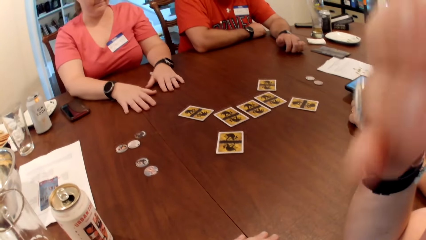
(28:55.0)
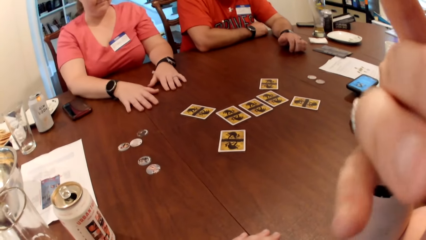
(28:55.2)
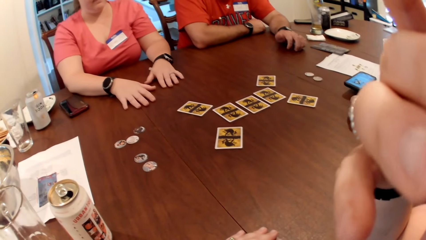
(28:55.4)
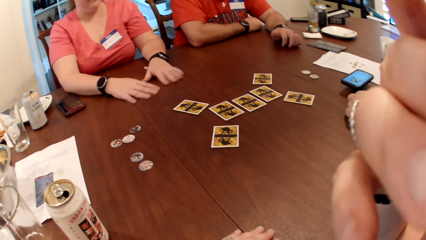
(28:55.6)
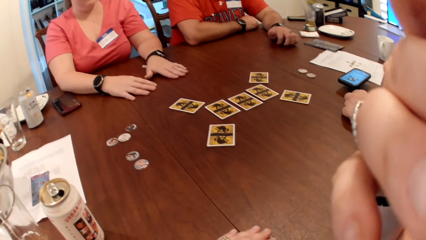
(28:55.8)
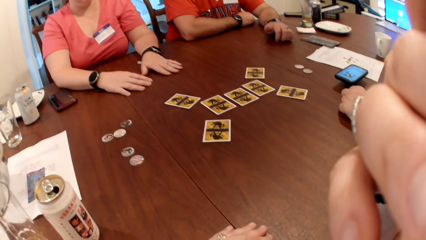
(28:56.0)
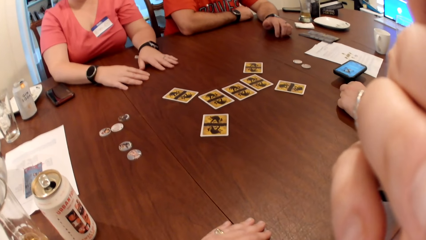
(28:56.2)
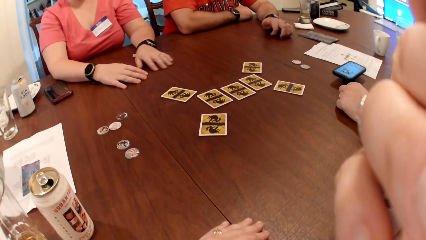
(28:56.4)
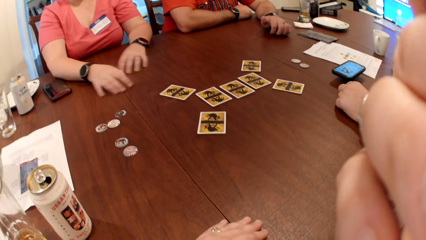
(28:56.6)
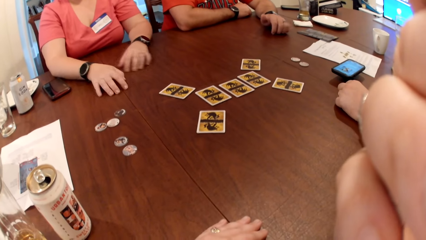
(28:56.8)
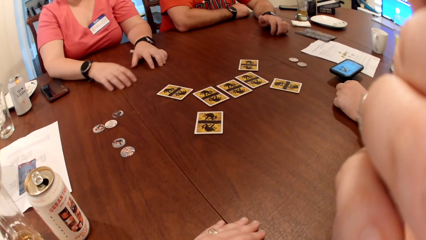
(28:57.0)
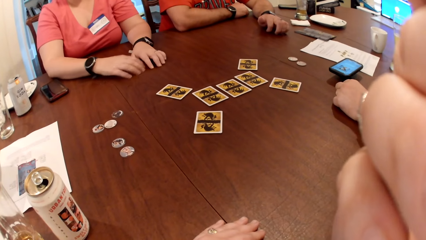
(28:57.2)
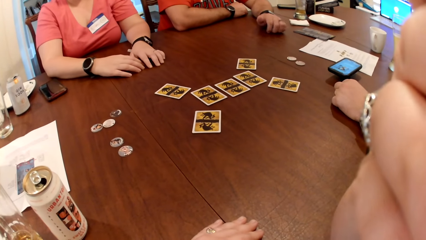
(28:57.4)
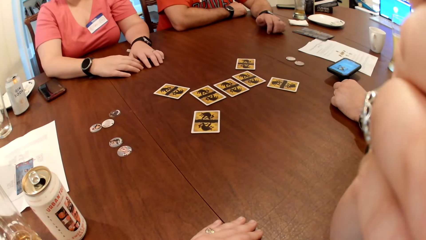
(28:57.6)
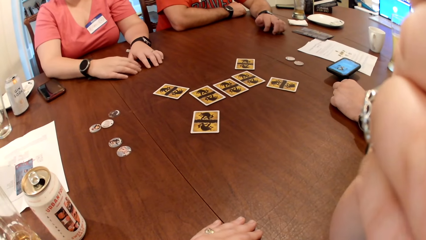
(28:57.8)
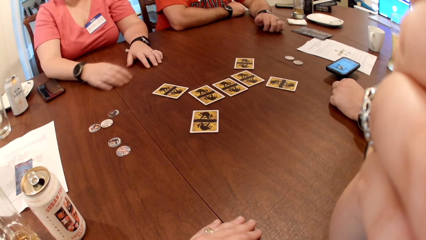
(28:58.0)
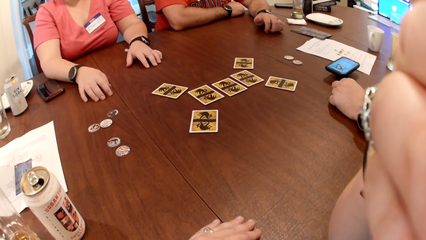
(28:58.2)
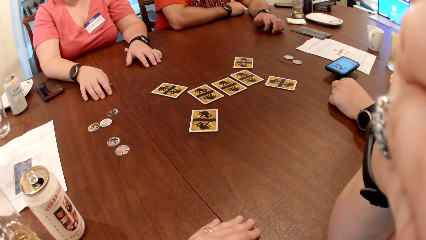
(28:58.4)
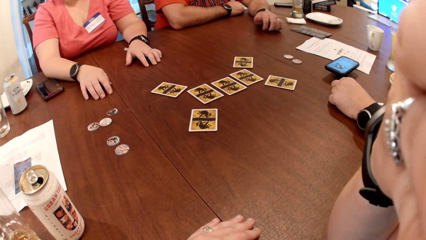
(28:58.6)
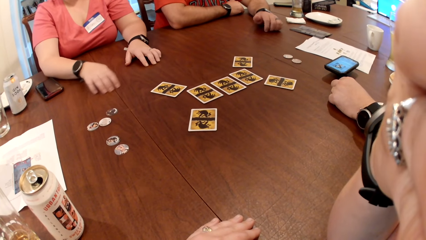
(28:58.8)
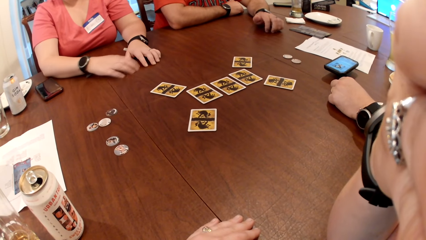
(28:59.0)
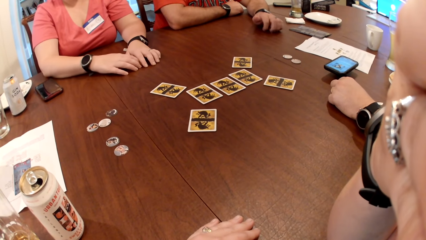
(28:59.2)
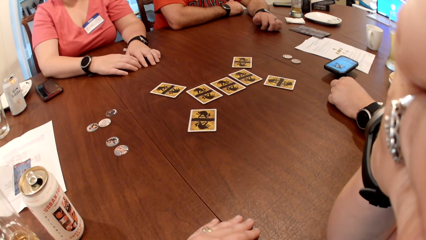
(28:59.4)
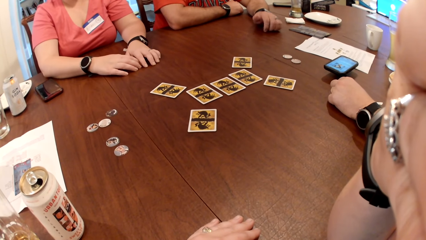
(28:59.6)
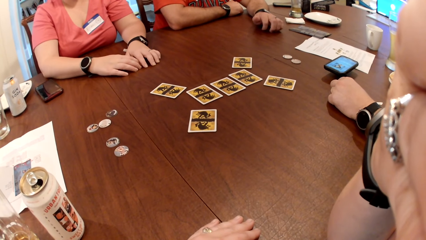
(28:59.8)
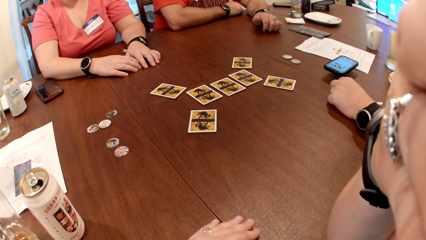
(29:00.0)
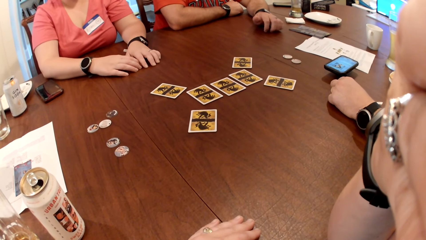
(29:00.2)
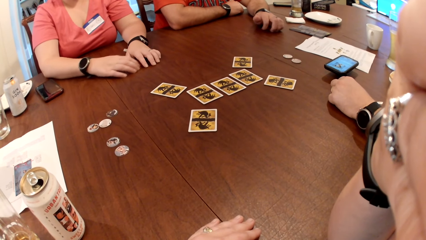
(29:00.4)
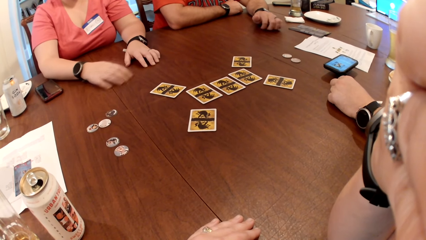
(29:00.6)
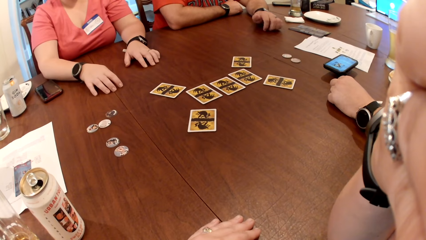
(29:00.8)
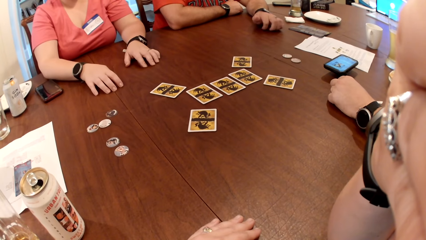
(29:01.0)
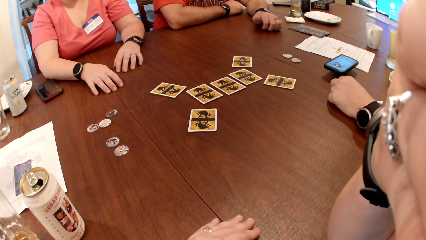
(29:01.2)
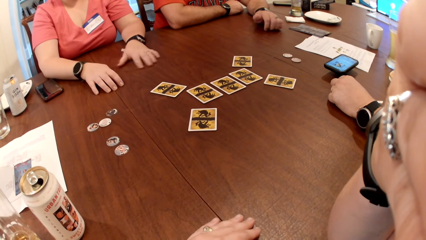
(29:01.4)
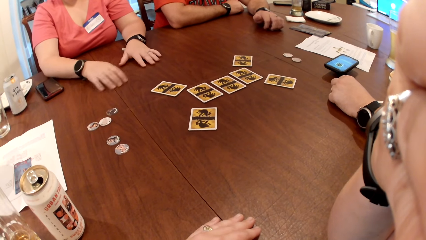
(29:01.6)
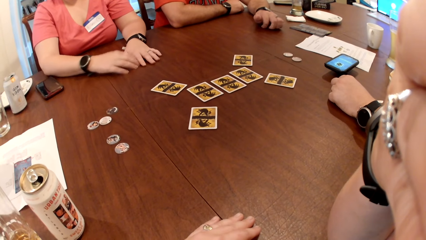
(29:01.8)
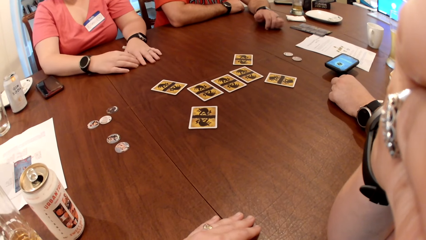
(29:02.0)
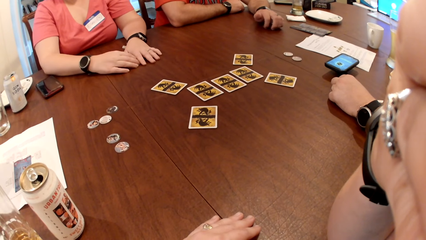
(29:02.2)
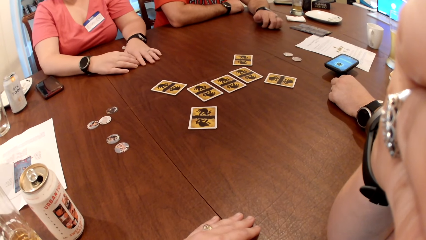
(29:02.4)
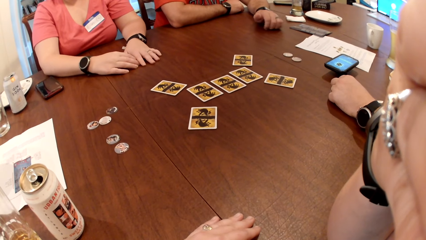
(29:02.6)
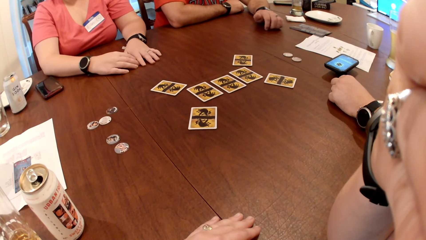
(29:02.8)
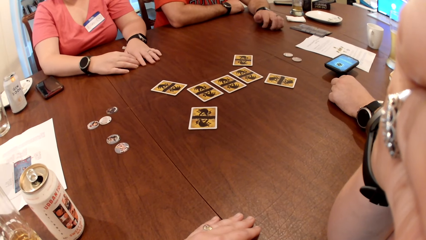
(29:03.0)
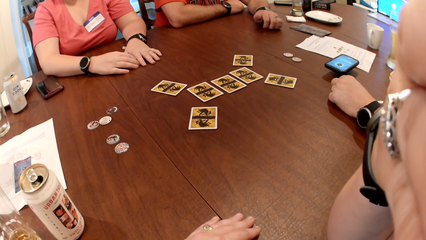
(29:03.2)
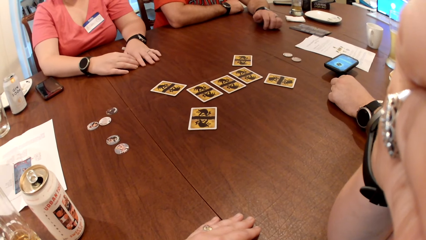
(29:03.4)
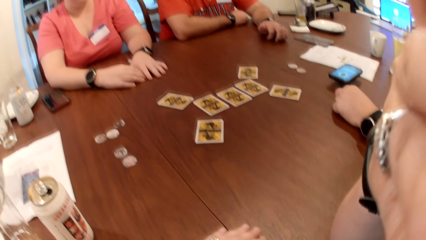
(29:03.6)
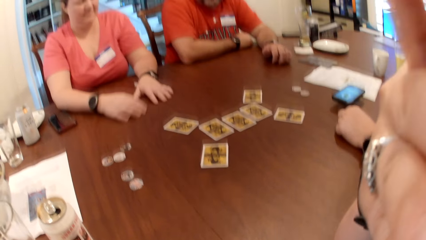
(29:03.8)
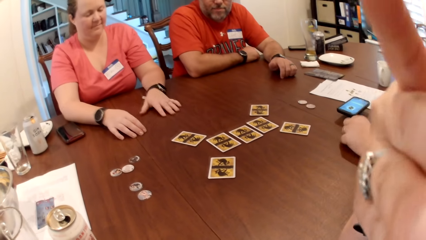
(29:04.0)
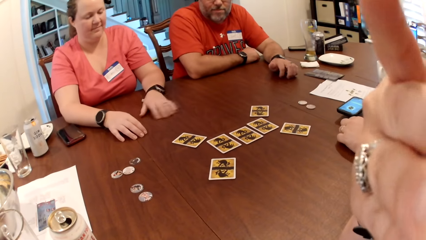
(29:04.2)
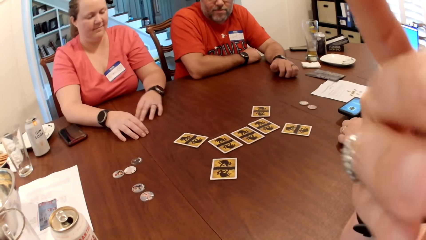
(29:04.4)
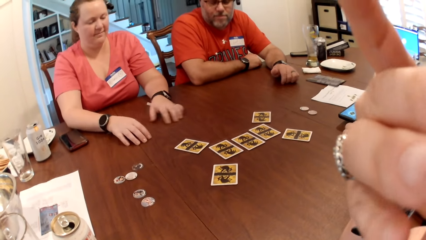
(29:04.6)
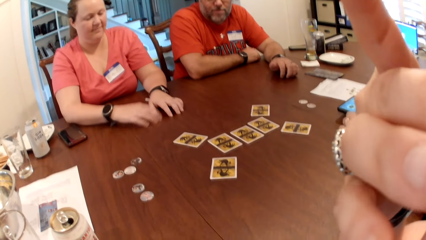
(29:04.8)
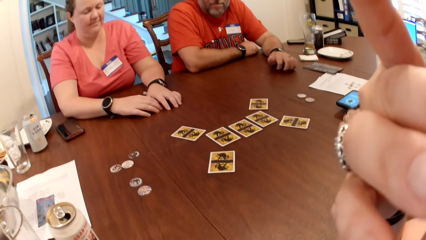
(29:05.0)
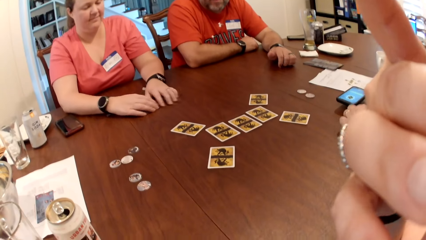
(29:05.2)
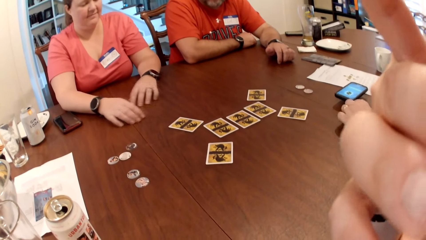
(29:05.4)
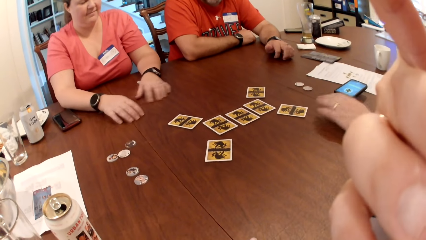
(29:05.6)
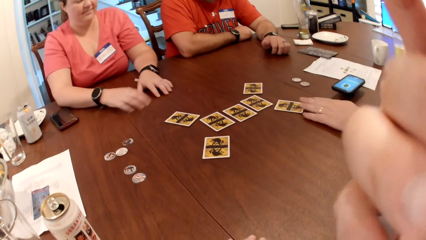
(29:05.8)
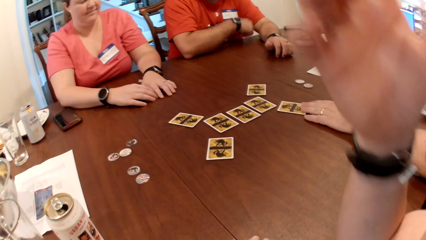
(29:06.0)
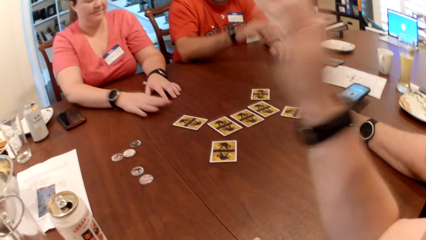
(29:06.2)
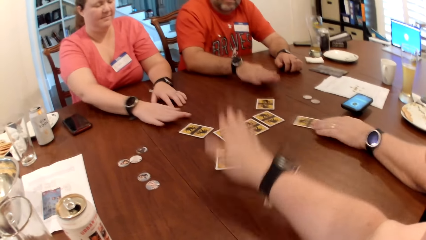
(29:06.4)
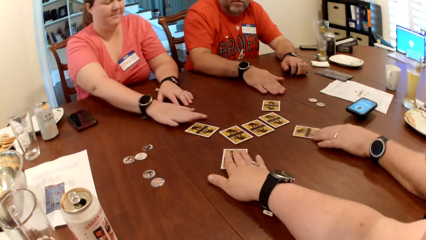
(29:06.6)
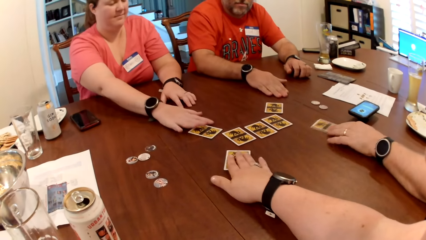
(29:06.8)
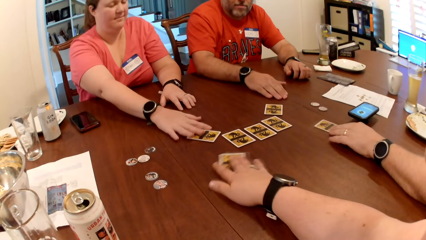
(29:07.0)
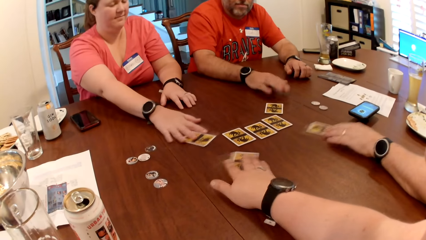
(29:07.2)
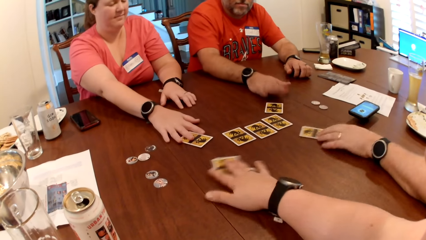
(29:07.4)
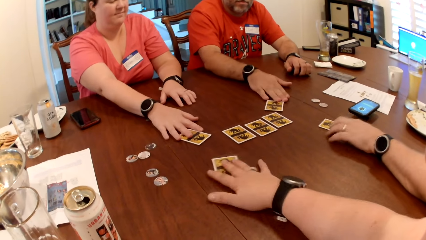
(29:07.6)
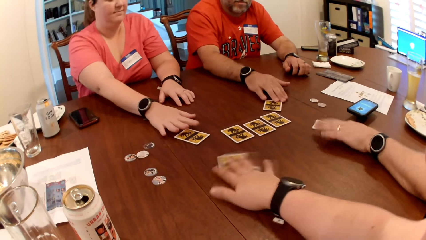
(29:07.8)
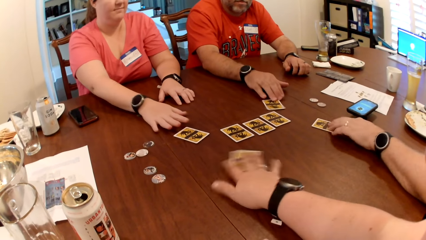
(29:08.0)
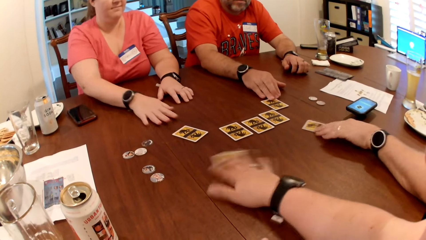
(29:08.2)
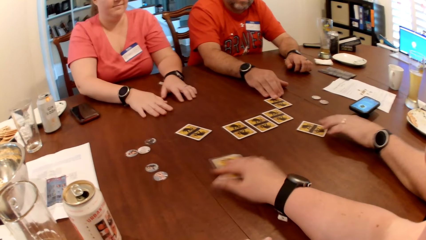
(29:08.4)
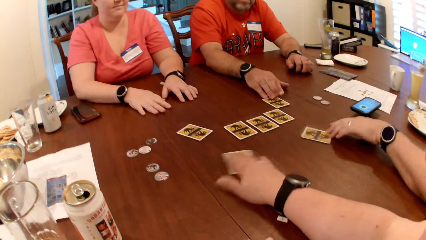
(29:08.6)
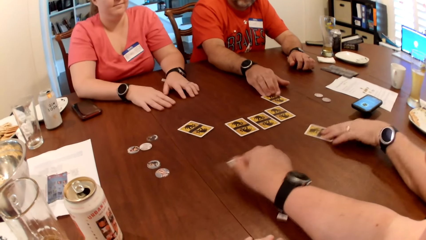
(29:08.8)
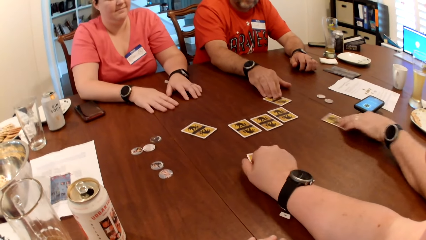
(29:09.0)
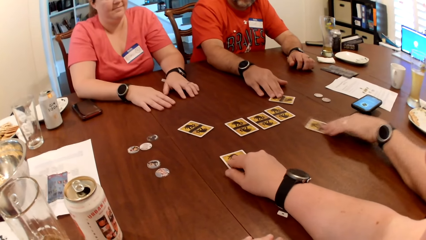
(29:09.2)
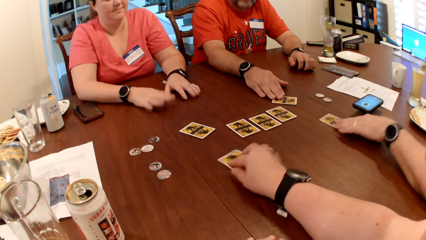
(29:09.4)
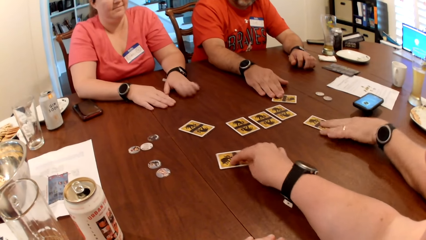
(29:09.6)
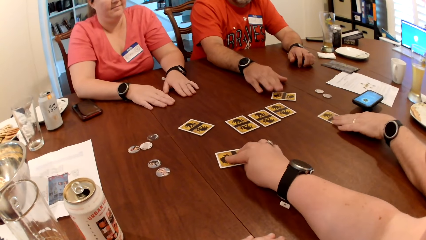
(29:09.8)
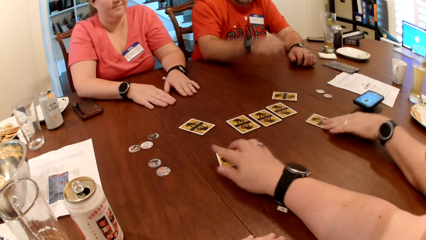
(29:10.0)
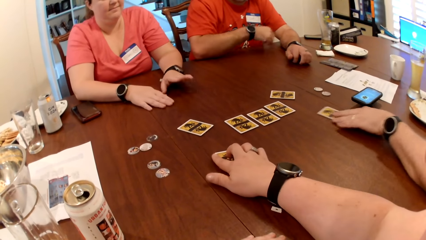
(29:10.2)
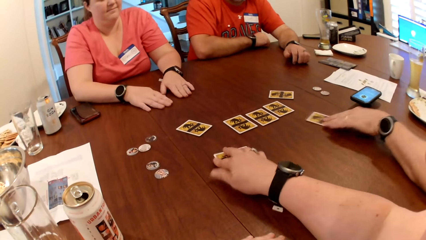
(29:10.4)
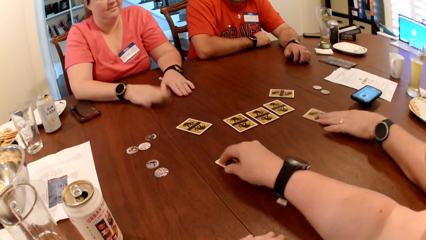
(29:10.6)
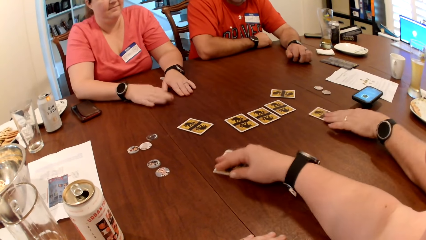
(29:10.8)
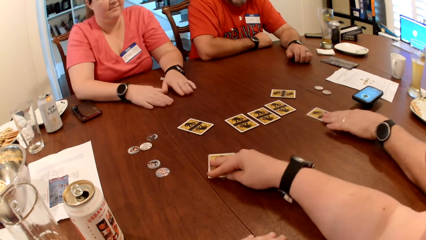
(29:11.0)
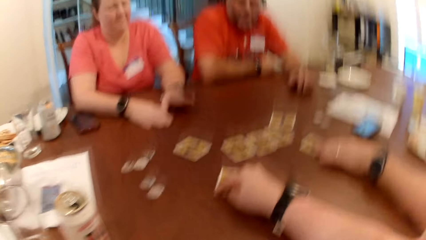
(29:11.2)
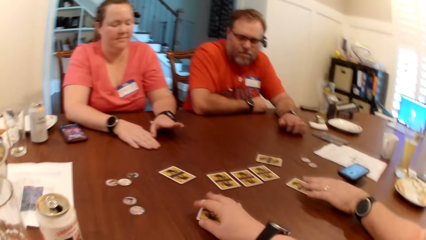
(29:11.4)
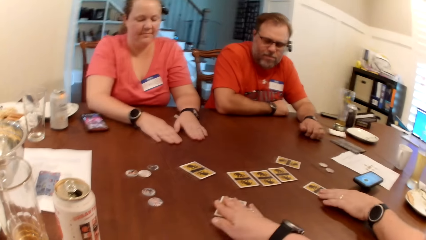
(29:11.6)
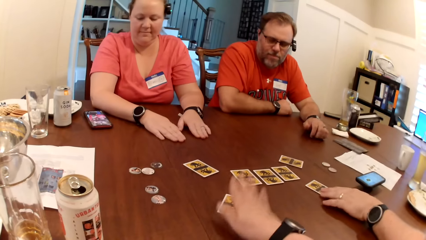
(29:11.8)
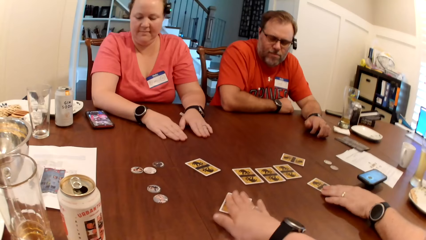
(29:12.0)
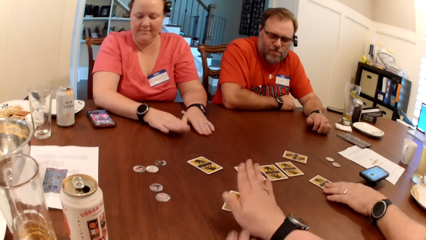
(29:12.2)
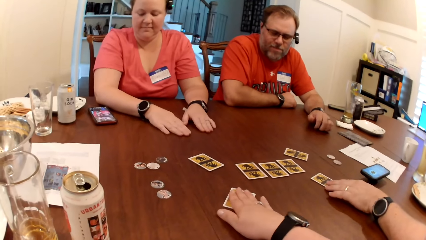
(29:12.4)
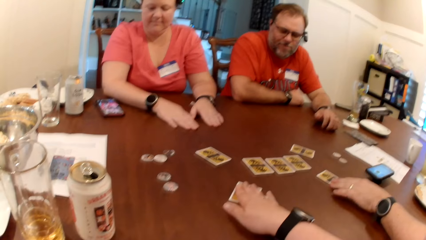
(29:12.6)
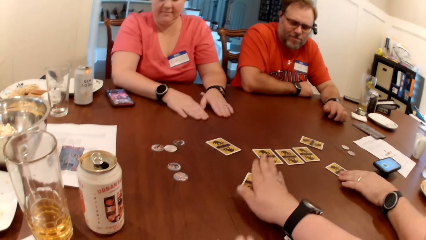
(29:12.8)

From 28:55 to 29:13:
The camera wearer moves the card on the table with her right hand. A man moves the card on the table with his left hand. A woman moves the card on the table with her right hand. The woman removes her right hand from the card. Another man moves the card on the table with his right hand. The other man removes his right hand from the card.
